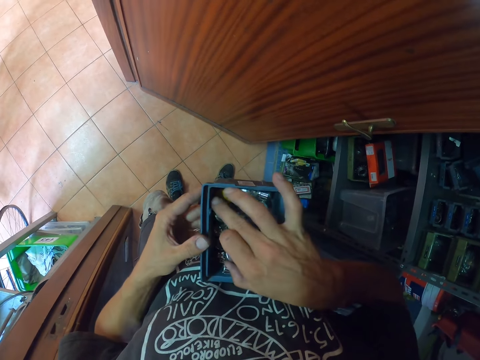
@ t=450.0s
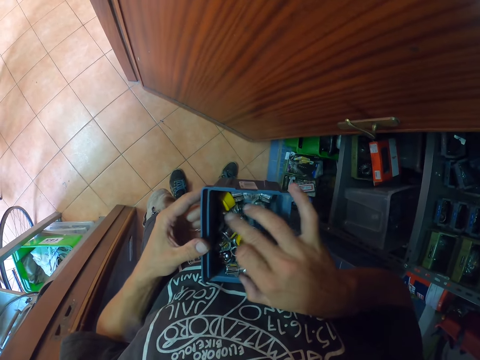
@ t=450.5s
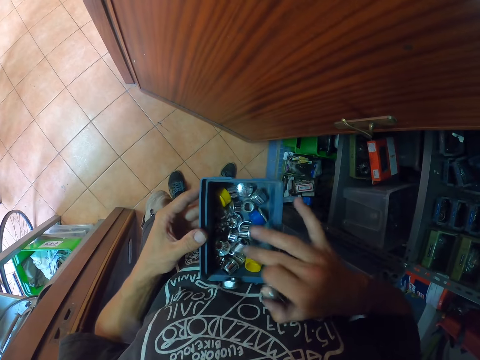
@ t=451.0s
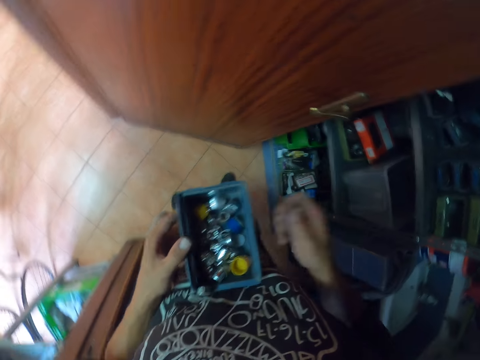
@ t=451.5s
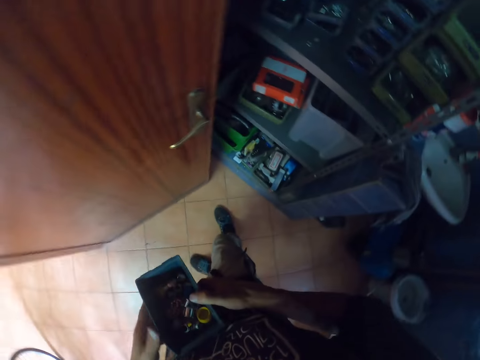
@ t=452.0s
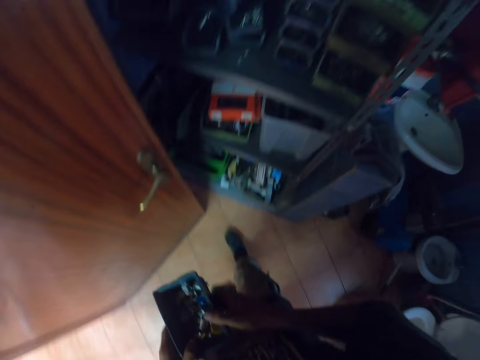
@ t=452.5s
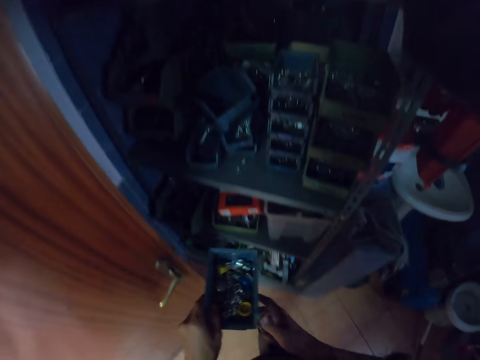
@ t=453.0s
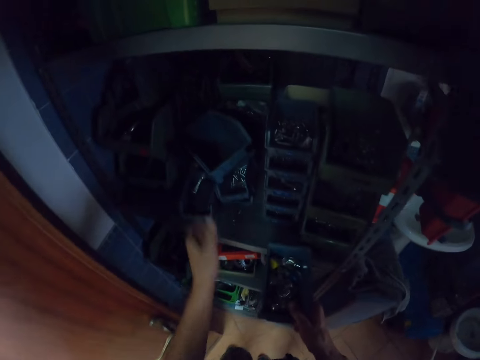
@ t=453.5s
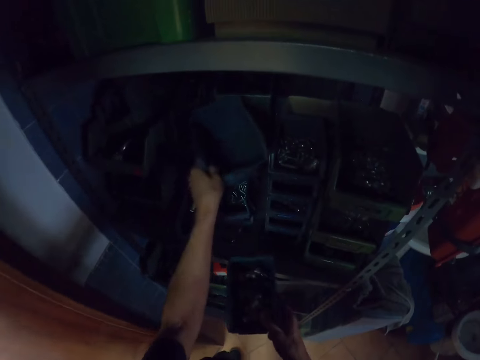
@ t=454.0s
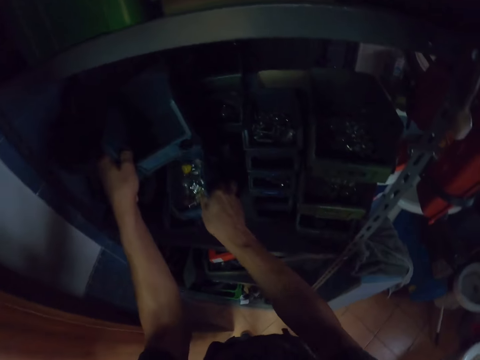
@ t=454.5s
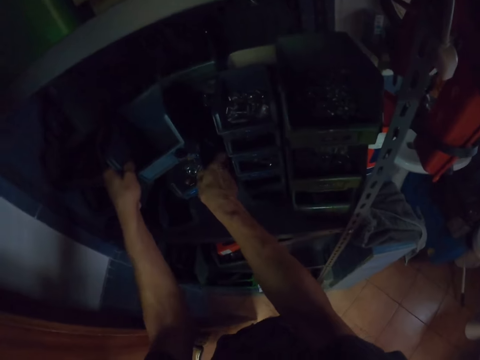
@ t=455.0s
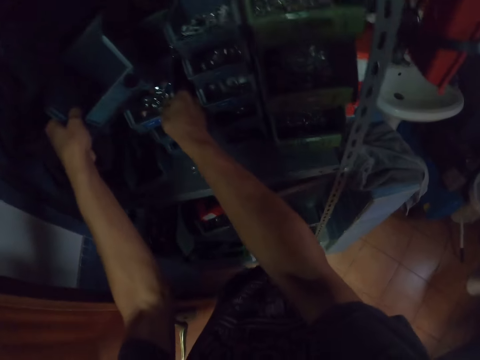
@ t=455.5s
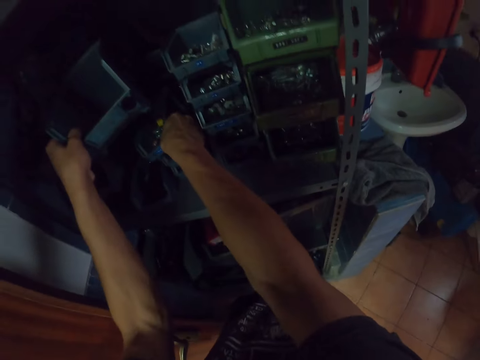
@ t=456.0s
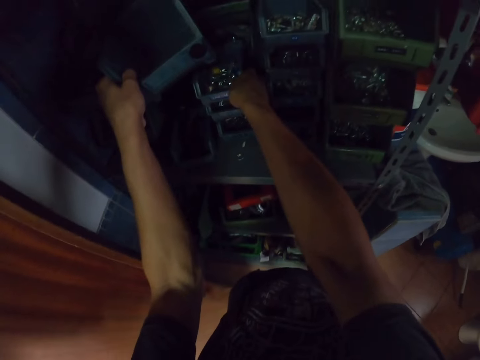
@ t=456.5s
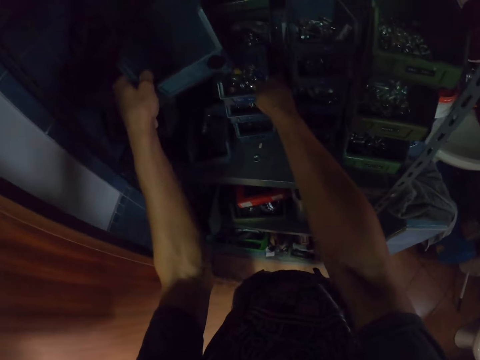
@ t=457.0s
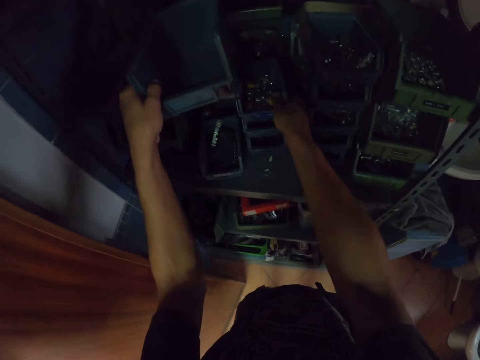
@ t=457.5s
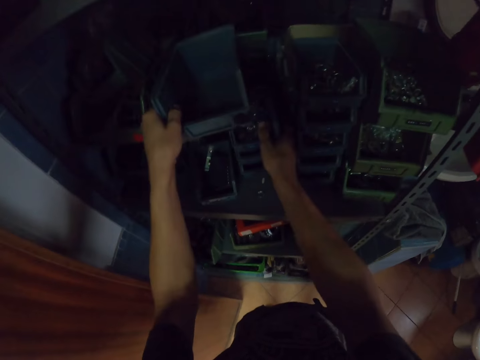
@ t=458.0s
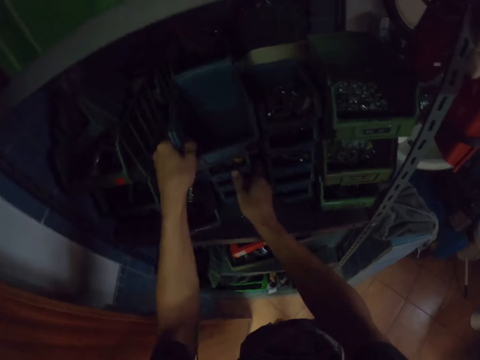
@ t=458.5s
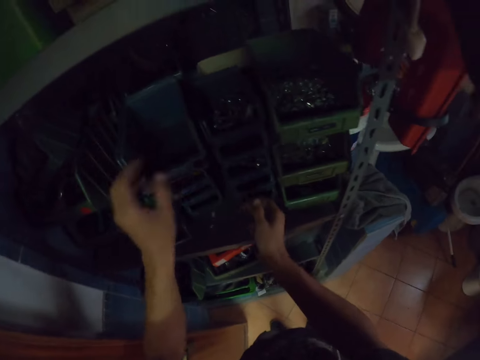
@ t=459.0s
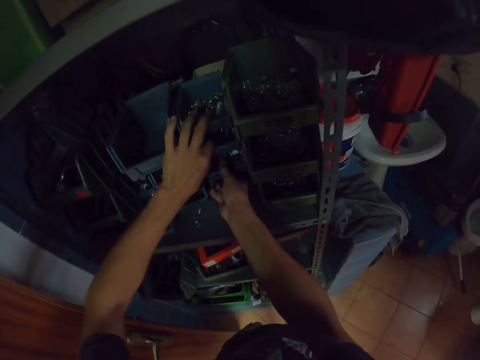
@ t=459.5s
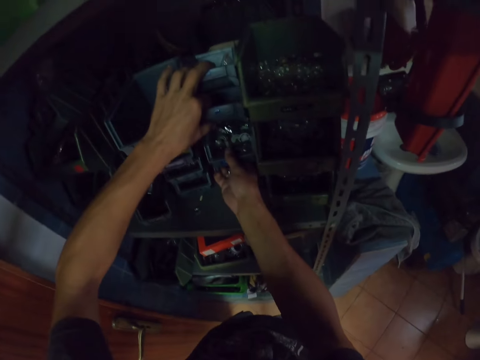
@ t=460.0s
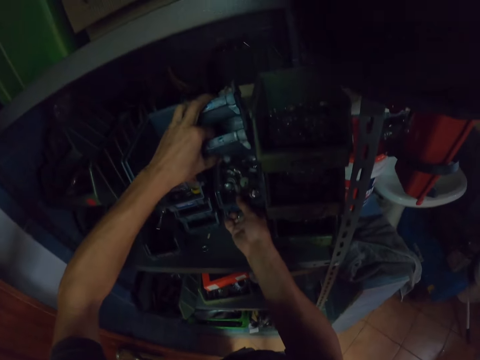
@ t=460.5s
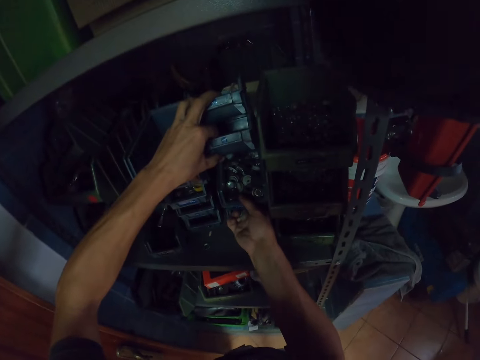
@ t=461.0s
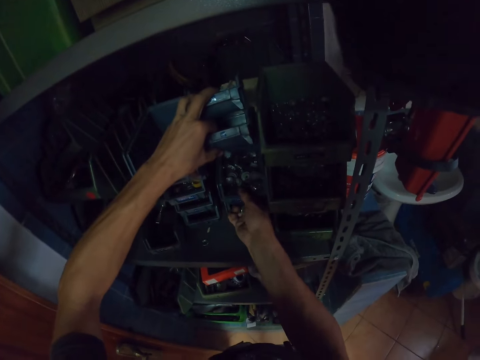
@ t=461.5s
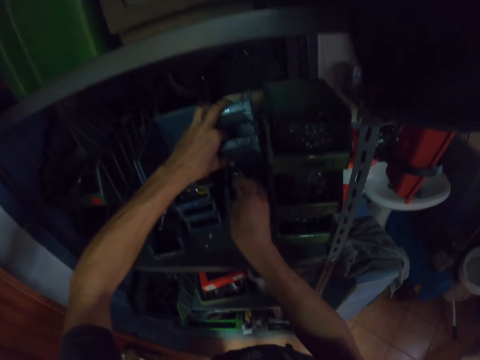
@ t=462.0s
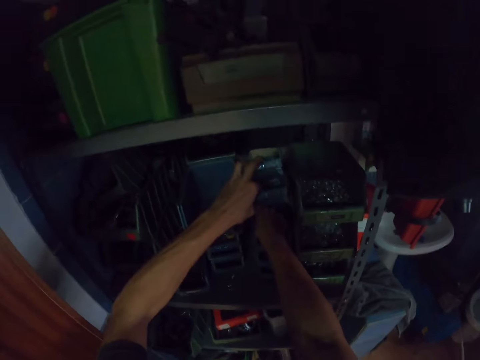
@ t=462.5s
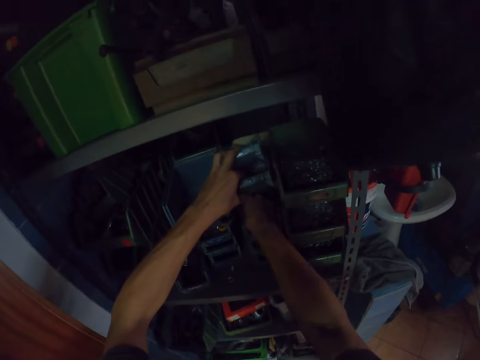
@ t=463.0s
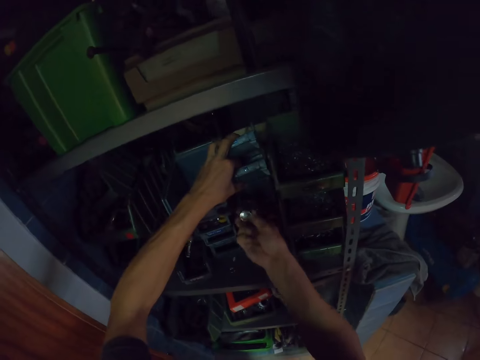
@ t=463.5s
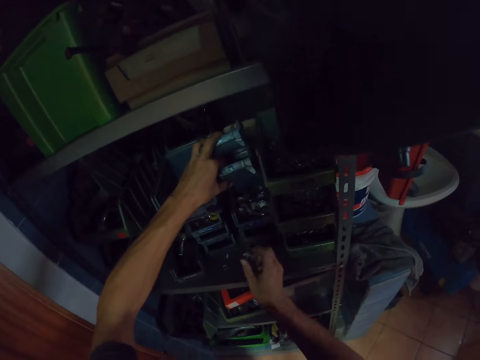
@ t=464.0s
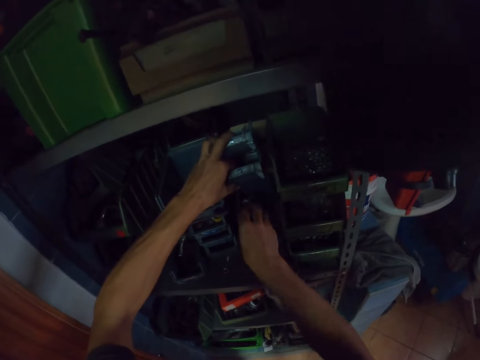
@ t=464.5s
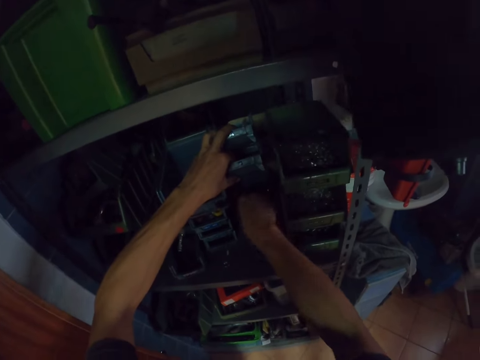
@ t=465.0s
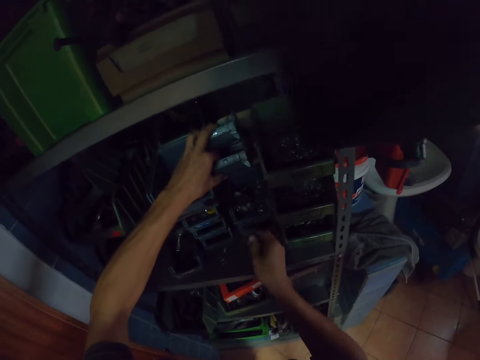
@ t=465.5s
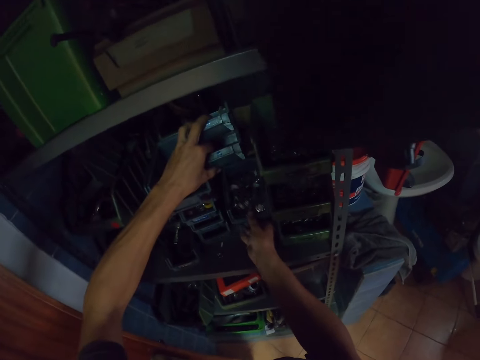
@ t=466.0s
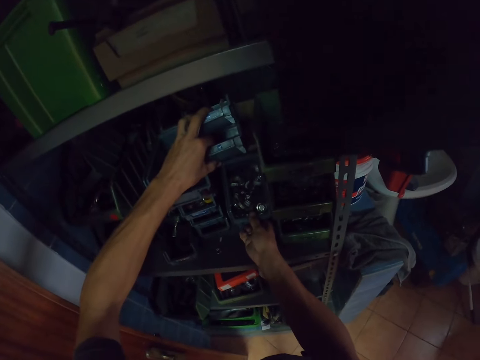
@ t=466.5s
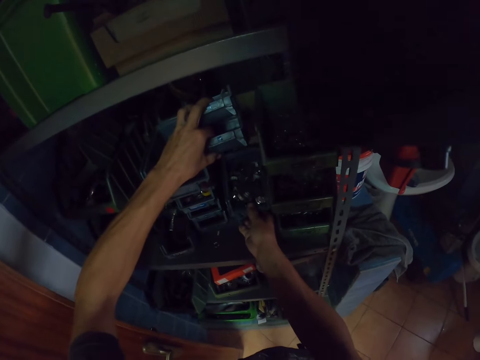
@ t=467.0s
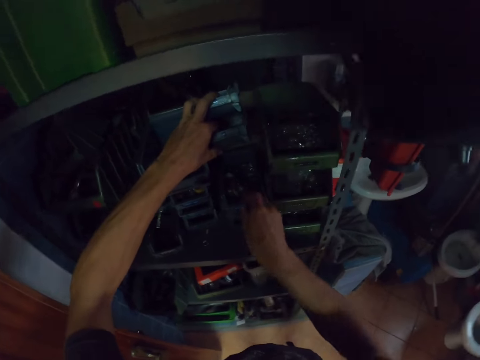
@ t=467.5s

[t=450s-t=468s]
The camera wearer picks up a bolt from the tool box with his right hand. He lifts the drawer on the shelf with his left hand. He places the tool box in his right hand back on the shelf. He picks up a bolt from the tool box with his right hand. He touches the tool boxes. He drops the bolt in the tool box with his right hand.

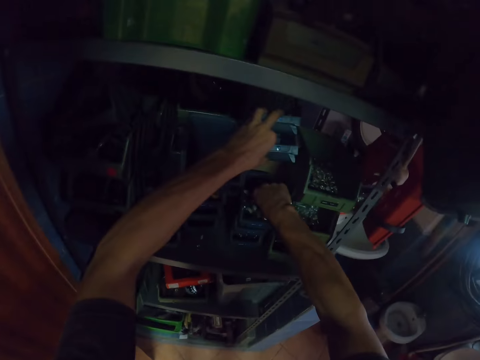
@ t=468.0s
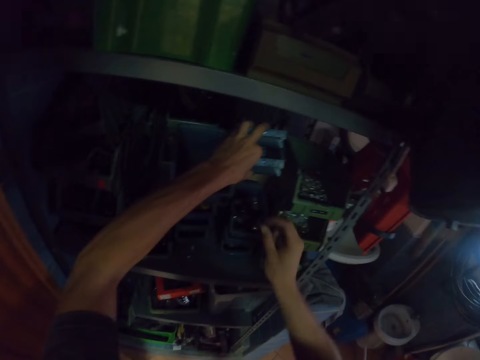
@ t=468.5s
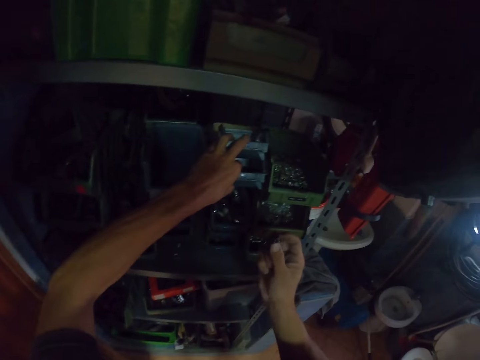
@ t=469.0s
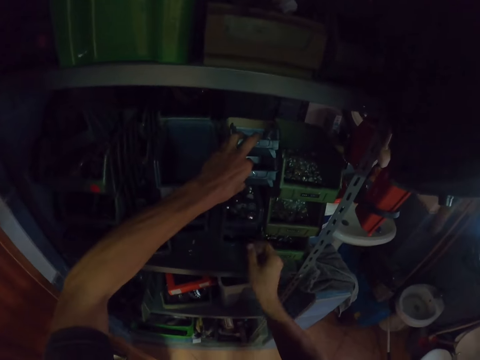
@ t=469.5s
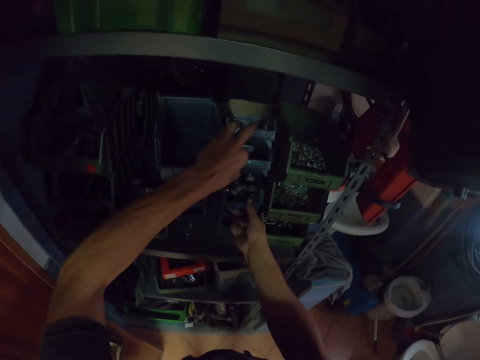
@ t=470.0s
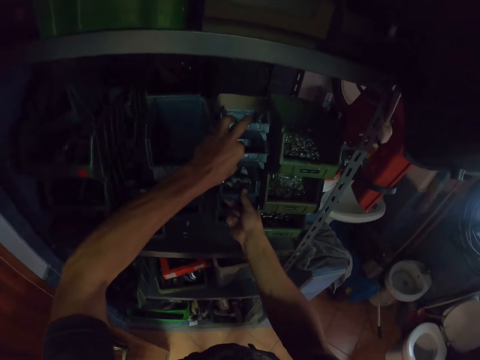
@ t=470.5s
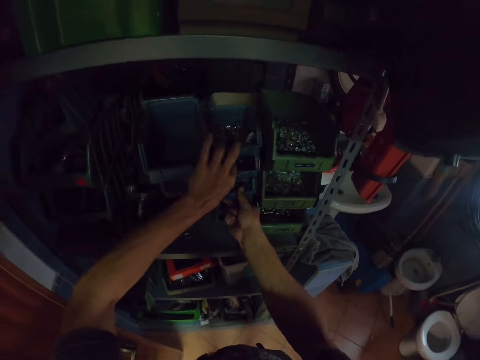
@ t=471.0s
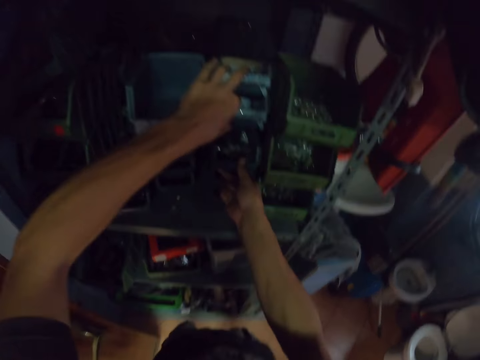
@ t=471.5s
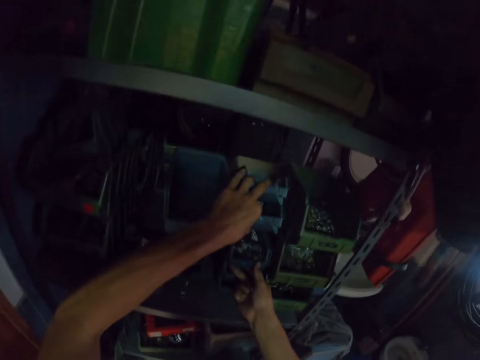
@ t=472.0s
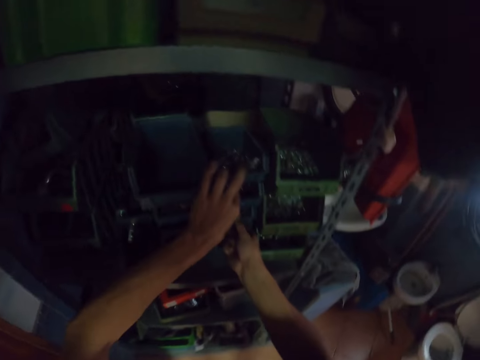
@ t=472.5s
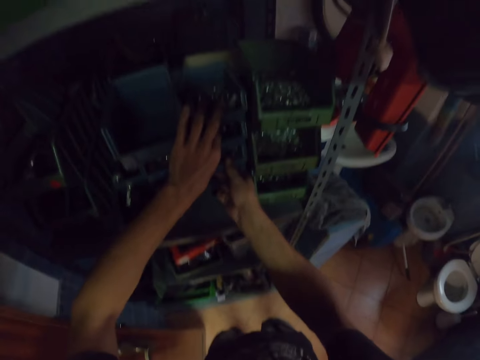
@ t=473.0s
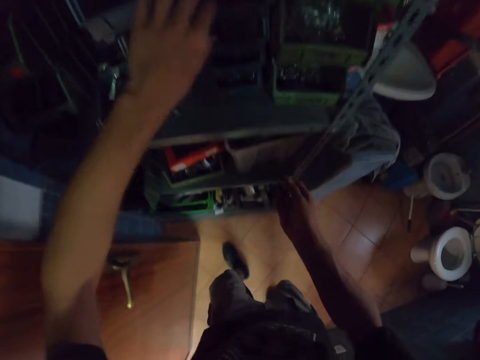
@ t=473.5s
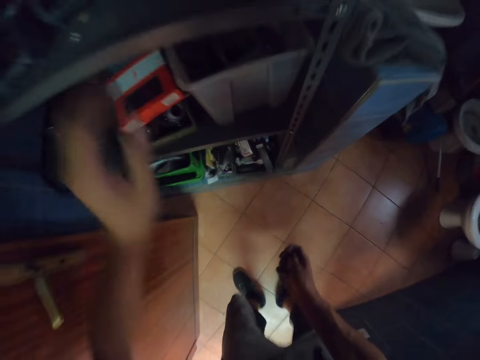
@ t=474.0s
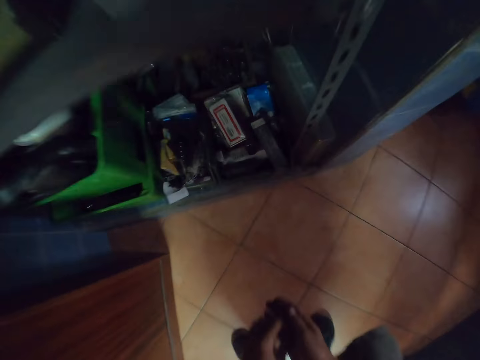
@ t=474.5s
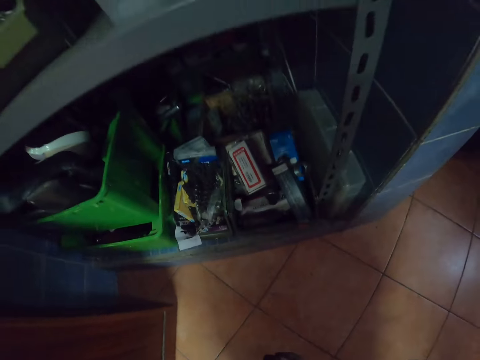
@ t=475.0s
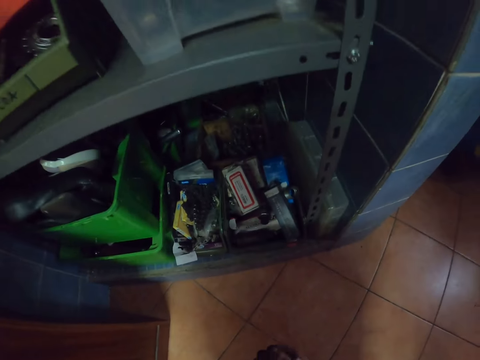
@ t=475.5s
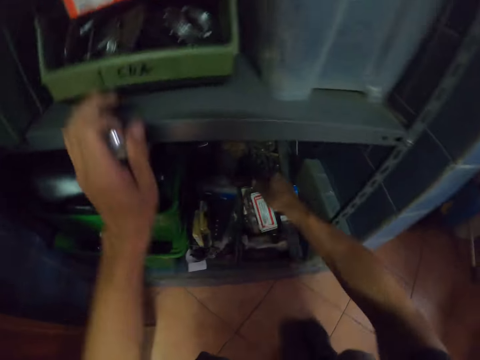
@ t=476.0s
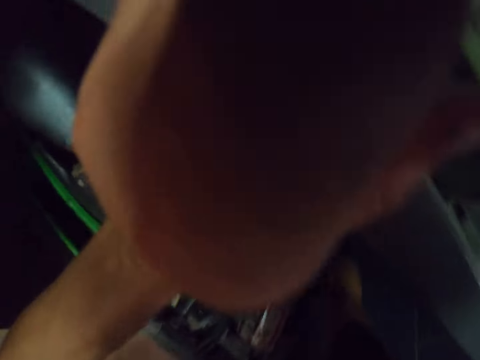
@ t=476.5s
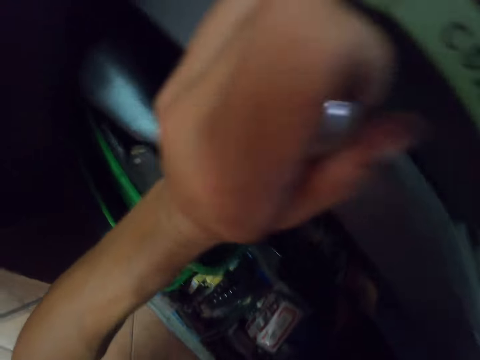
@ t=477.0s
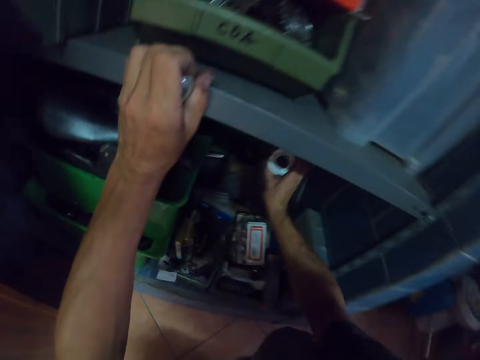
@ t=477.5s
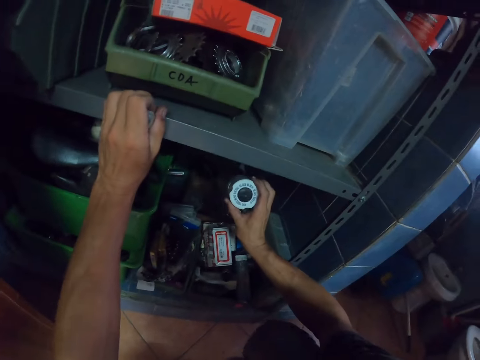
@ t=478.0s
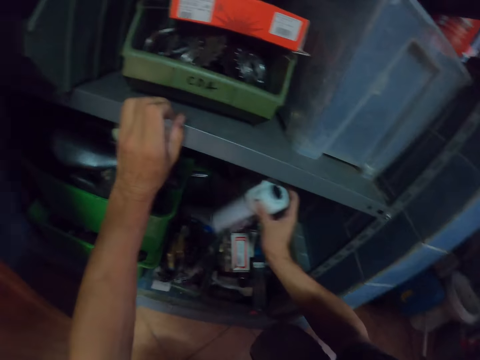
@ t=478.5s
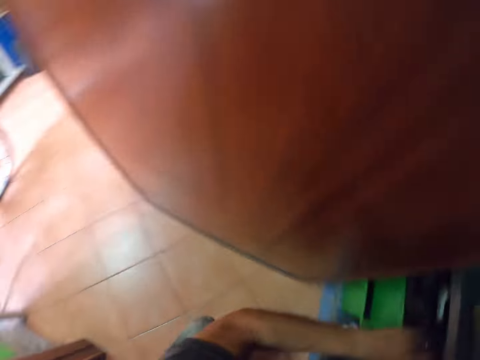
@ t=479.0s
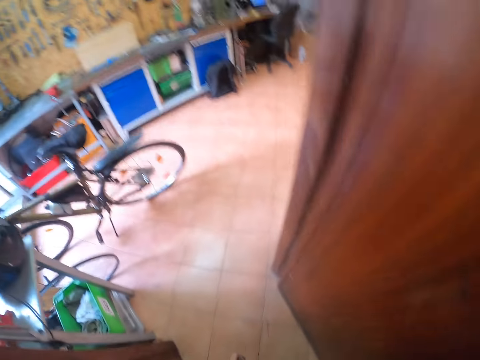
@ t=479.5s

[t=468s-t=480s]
The camera wearer picks a bolt from a tool box with his right hand. He drops the bolt in the tool box with his right hand. He picks a spray or bottle from the shelf with his right hand.
